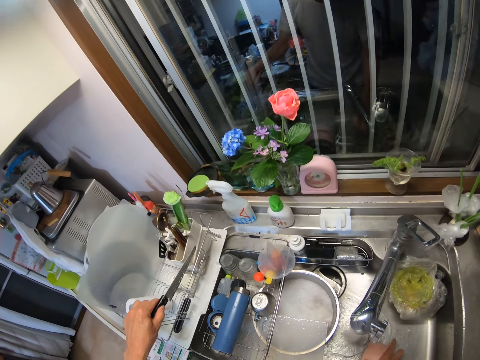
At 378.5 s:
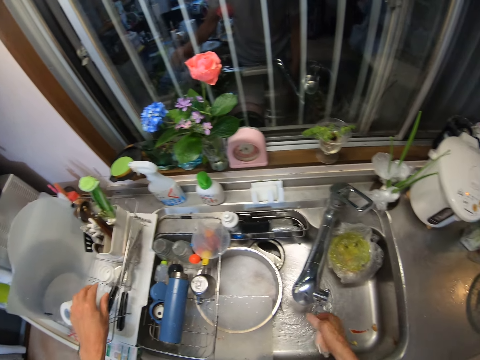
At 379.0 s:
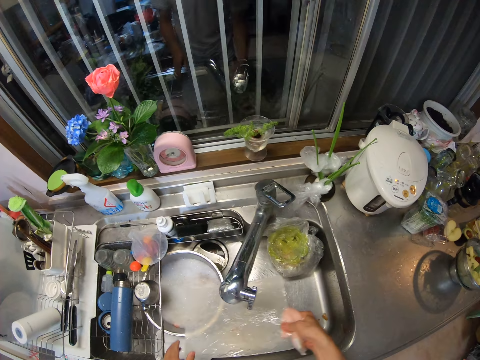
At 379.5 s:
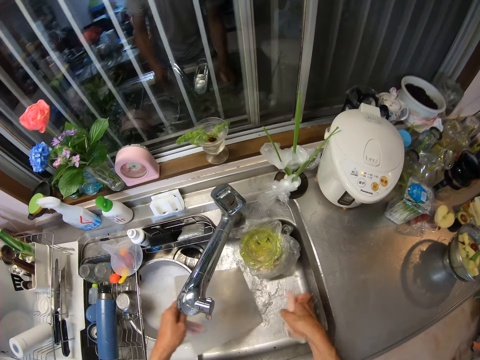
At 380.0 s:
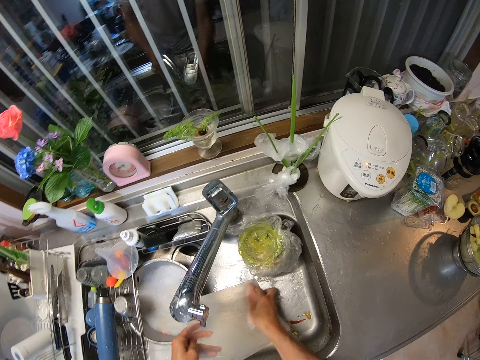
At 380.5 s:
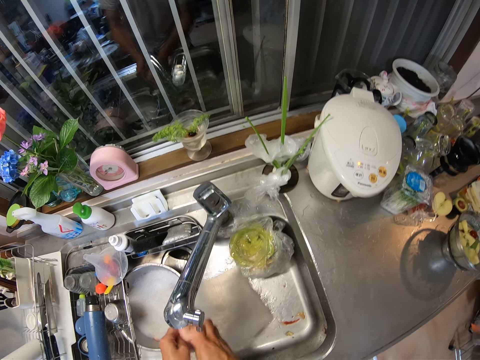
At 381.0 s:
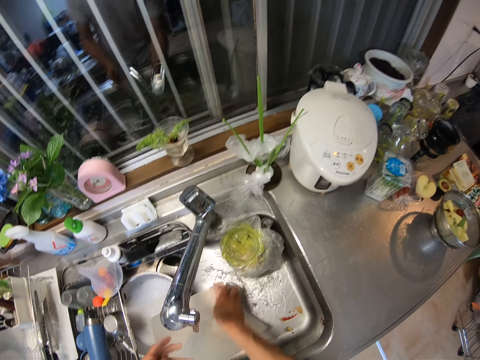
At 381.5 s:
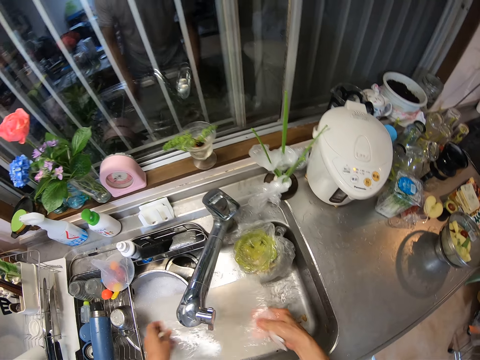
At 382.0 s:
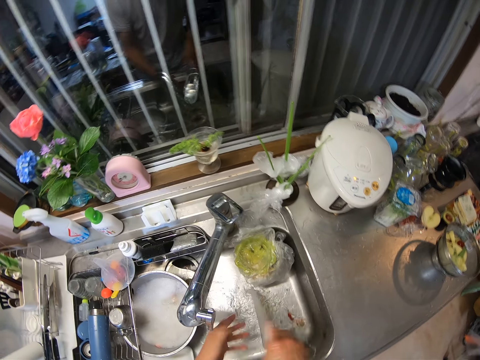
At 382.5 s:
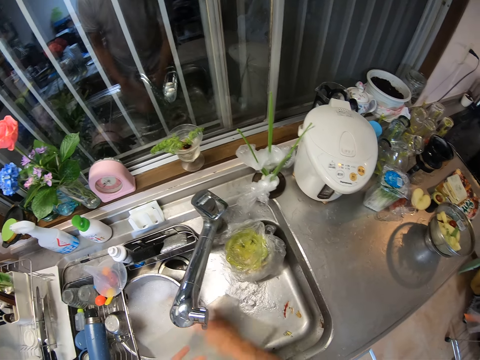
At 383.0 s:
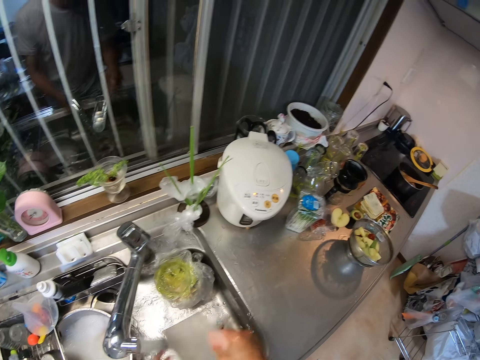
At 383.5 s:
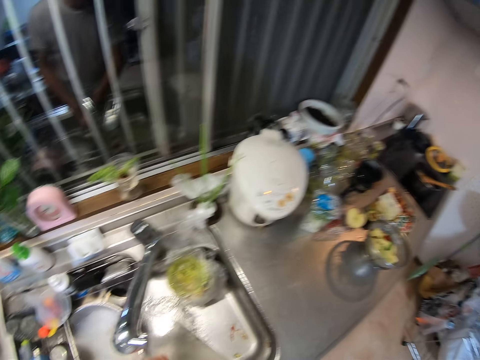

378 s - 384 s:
The camera wearer places the knife into the plate rack by the sink. He picks up the sponge from the sink with his right hand. He picks up a cutting board from the table. He washes the cutting board with the sponge in his right hand under the tap.

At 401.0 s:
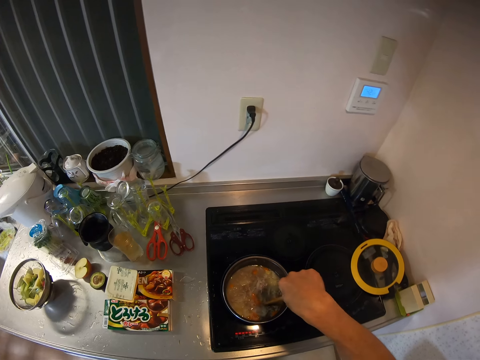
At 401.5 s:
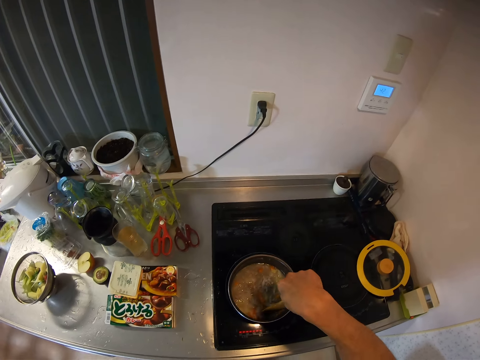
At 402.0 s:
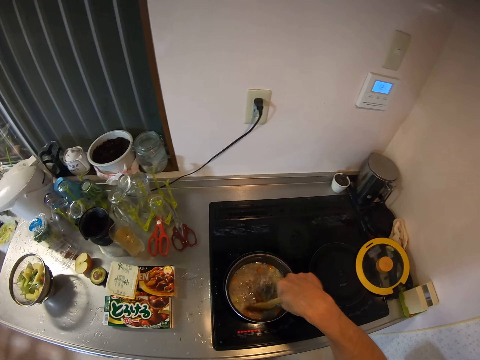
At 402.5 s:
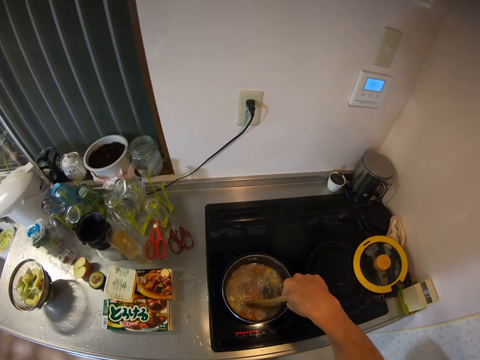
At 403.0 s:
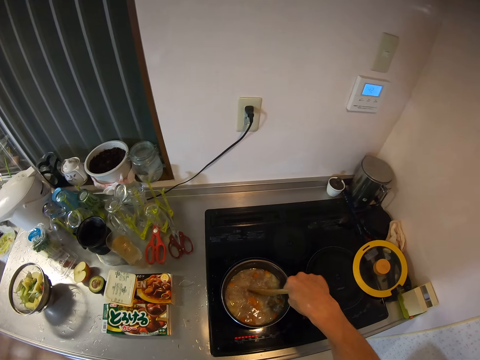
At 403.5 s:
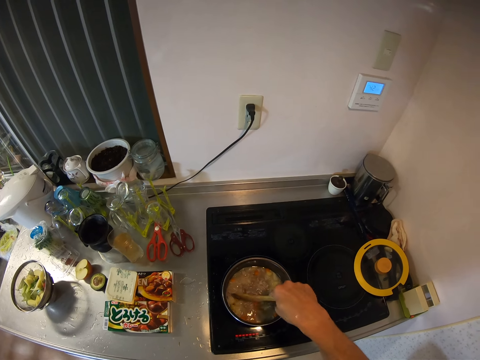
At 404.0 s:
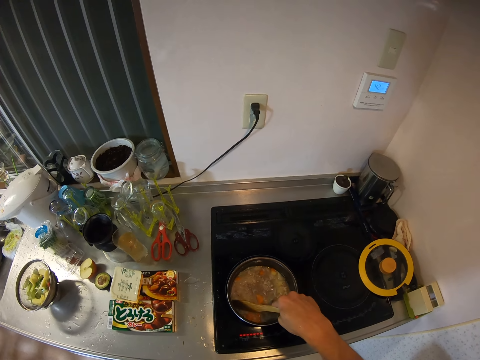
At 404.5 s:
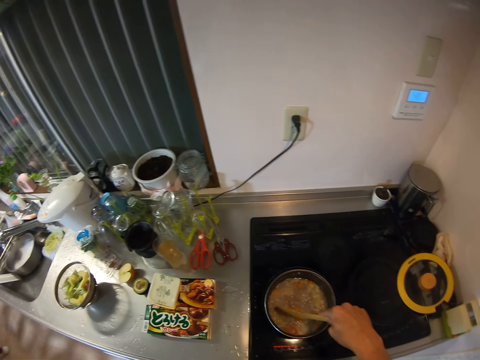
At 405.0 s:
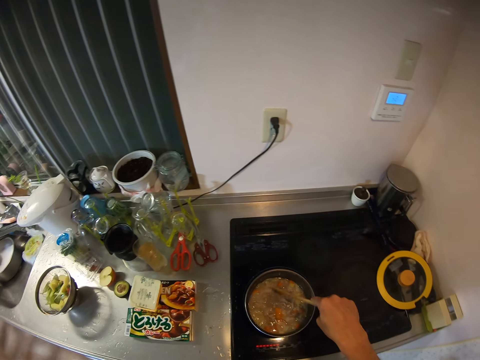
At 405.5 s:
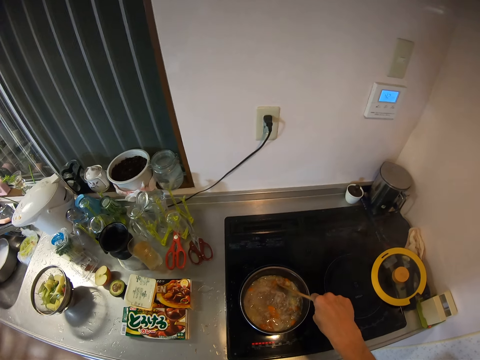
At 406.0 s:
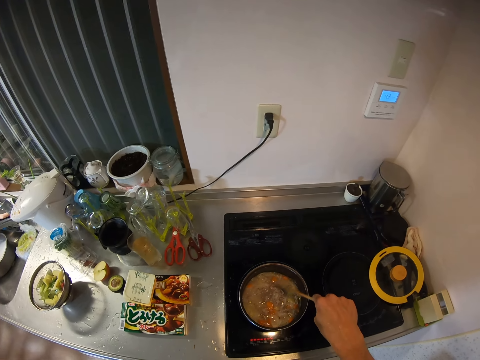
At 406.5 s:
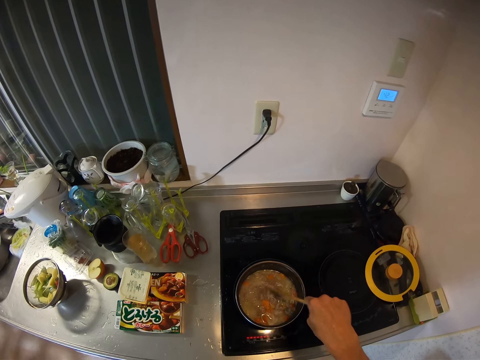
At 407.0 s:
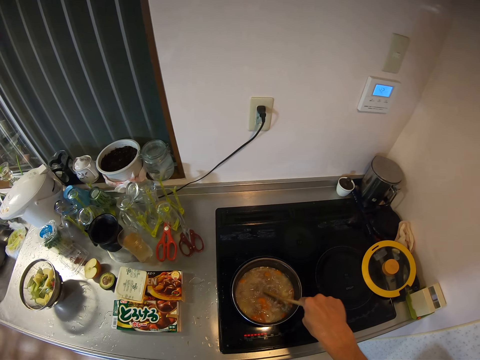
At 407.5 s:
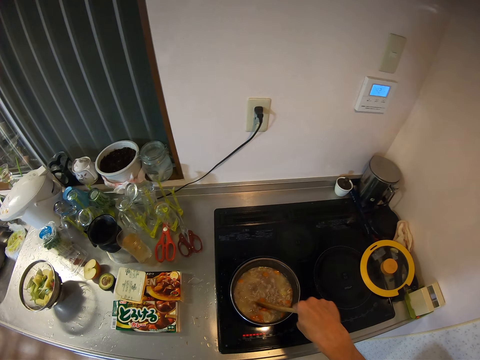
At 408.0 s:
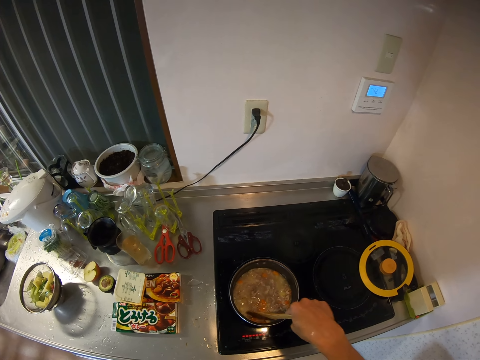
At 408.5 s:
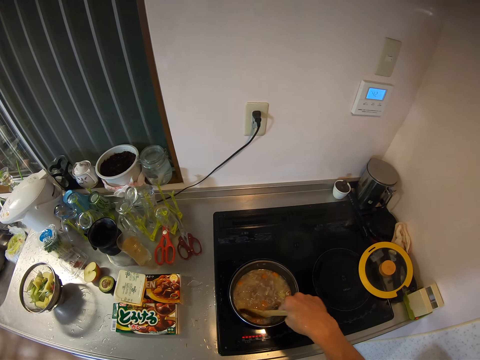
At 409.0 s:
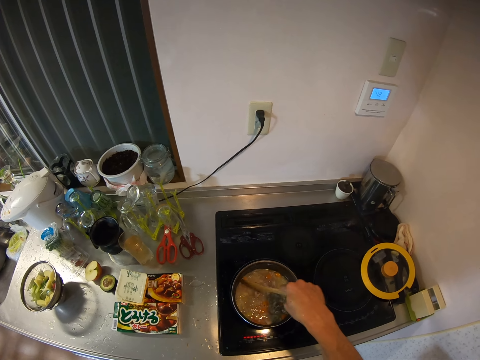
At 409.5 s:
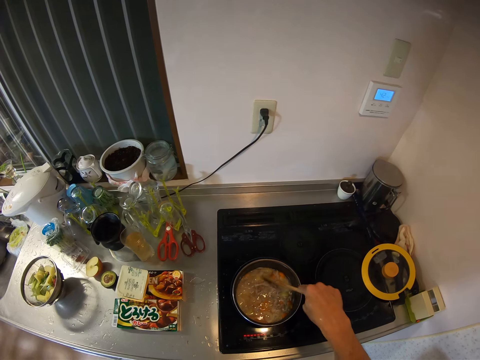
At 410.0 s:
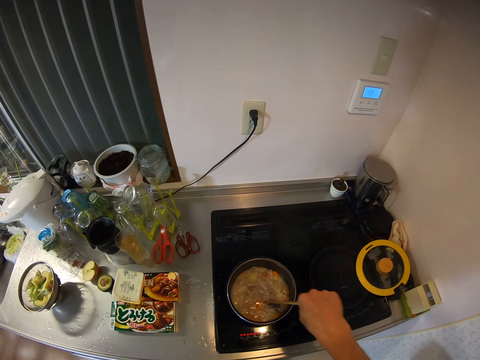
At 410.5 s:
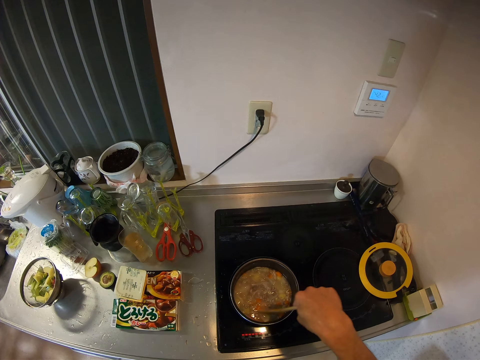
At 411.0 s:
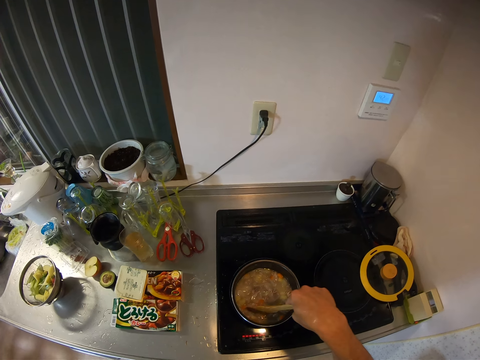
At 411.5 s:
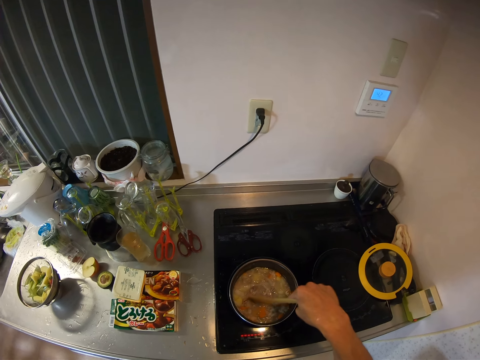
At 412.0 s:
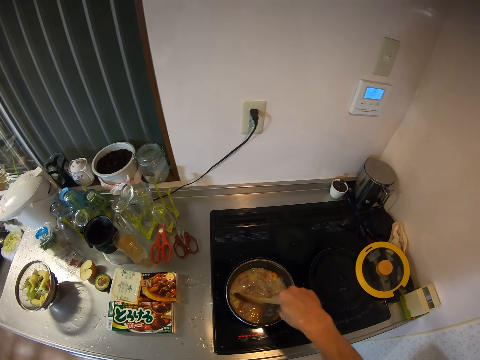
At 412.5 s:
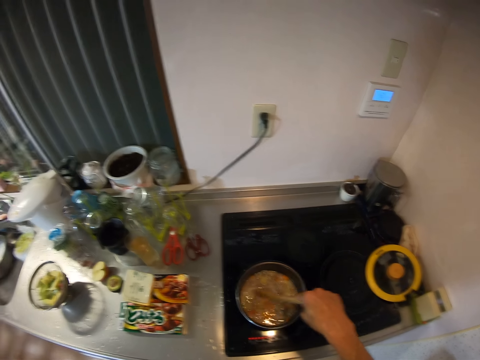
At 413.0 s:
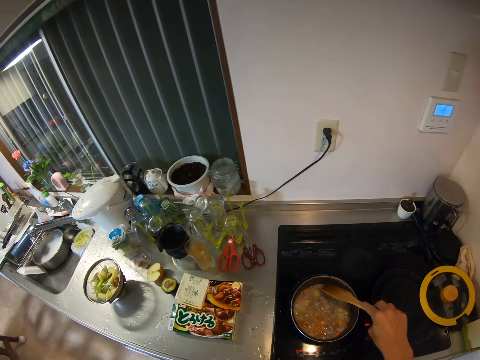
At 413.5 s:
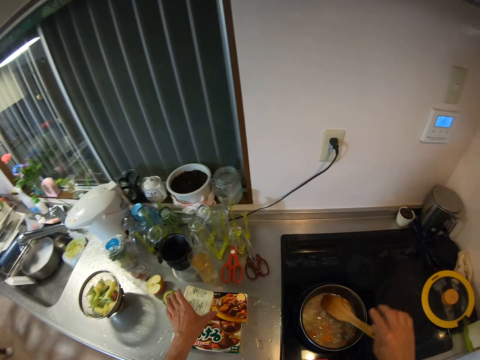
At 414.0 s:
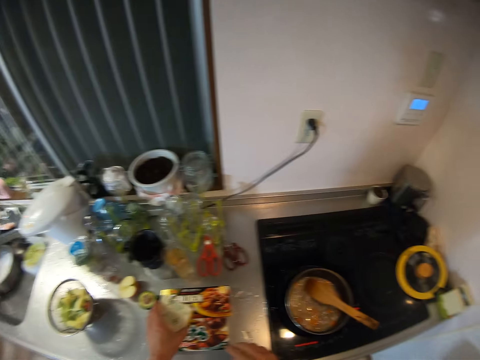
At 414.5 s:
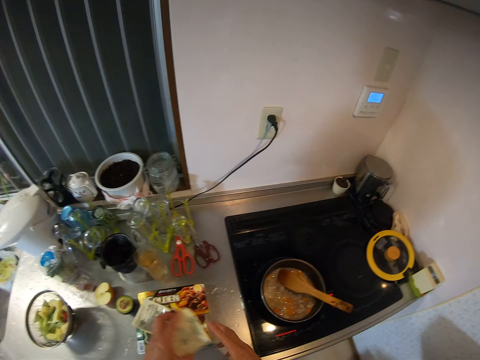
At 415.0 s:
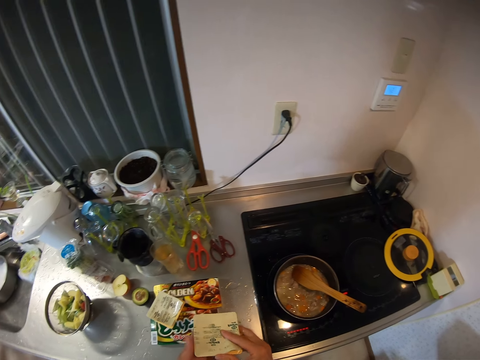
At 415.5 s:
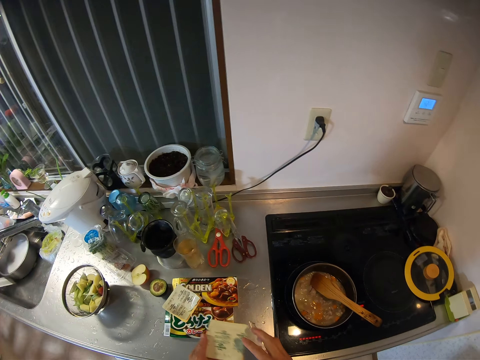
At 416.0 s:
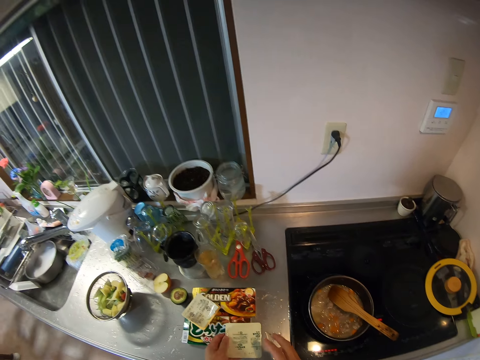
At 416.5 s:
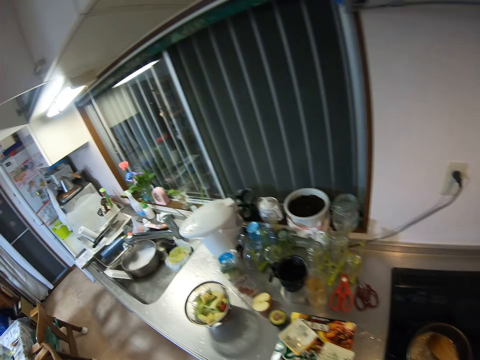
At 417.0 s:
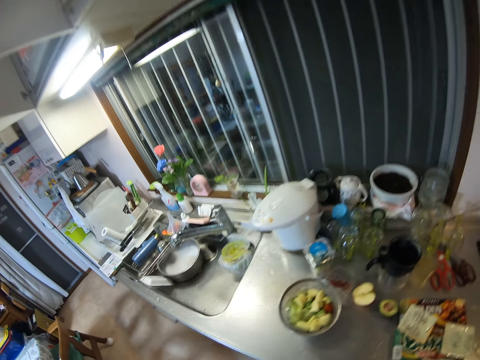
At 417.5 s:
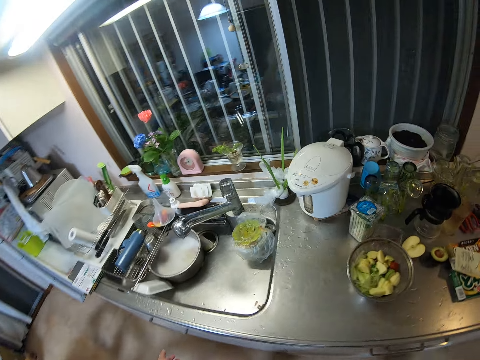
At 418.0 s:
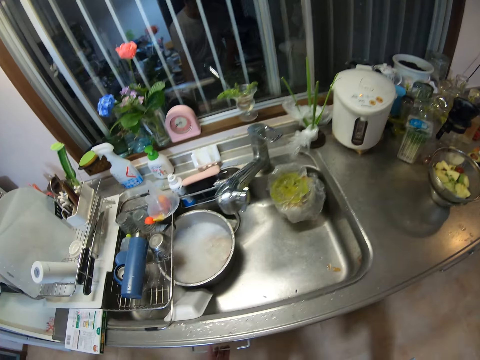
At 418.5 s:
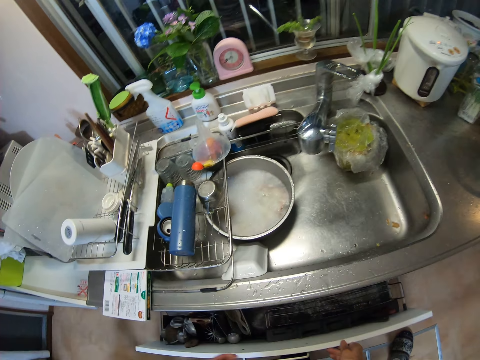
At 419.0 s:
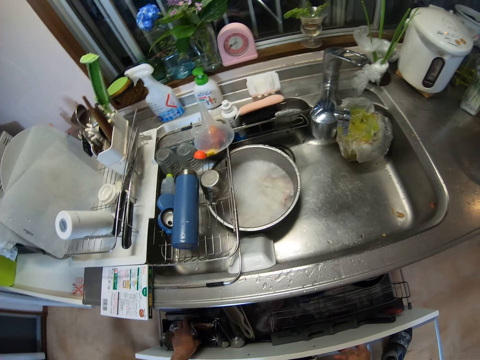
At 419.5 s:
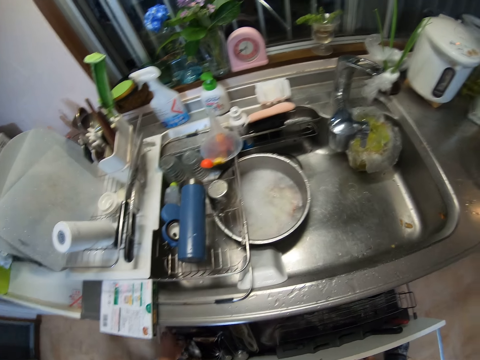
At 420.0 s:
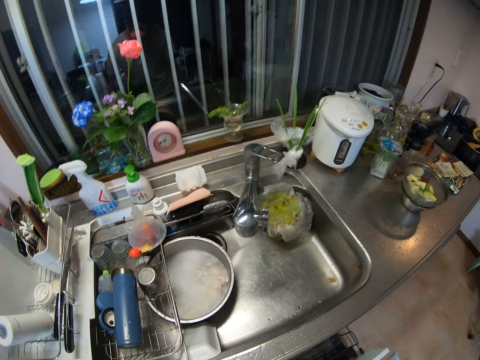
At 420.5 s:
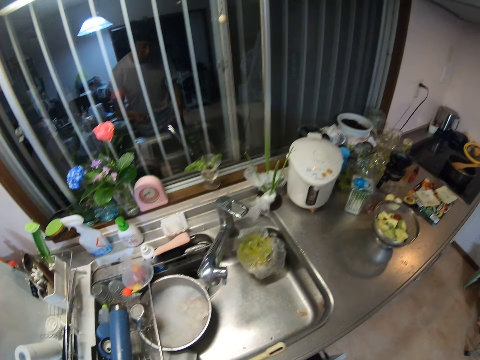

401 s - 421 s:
The camera wearer crushes something. He picks up a cube pack from the top of a box with his left hand. He drops the cube pack on the top of the box on the table. He opens a kitchen drawer with his left hand.
